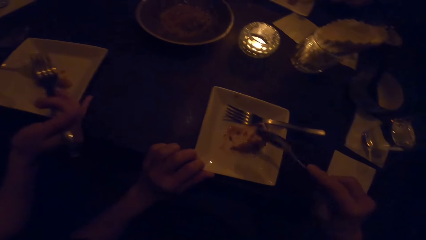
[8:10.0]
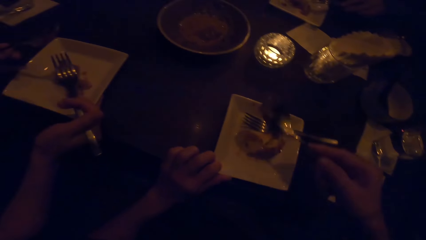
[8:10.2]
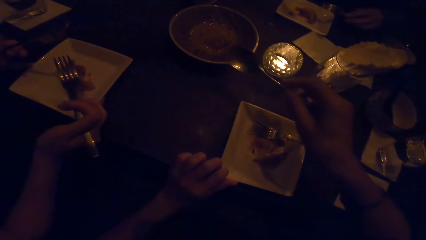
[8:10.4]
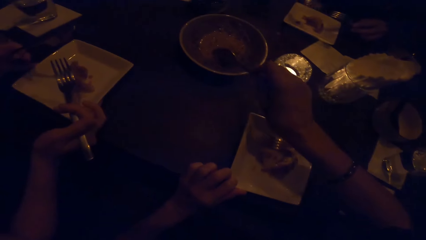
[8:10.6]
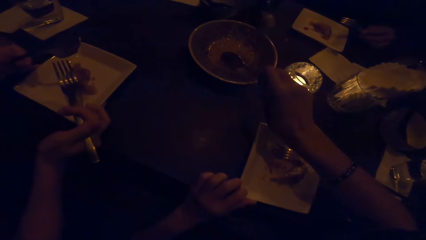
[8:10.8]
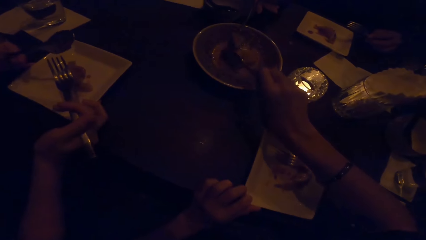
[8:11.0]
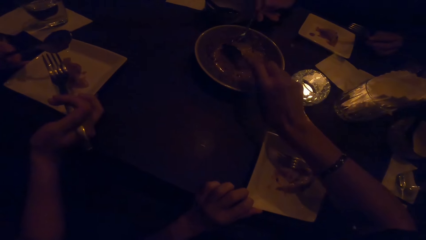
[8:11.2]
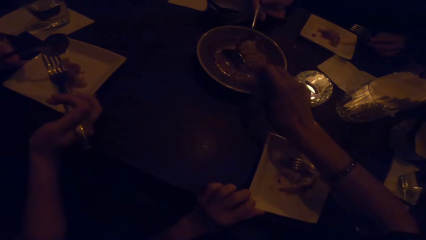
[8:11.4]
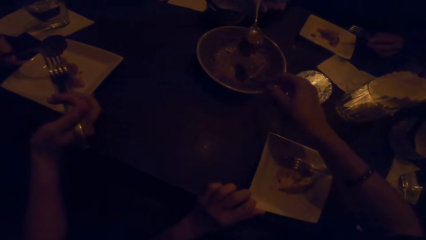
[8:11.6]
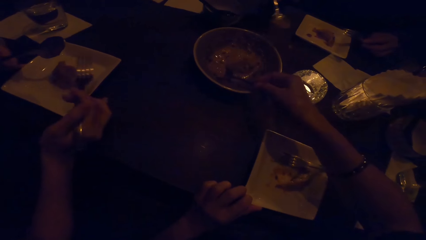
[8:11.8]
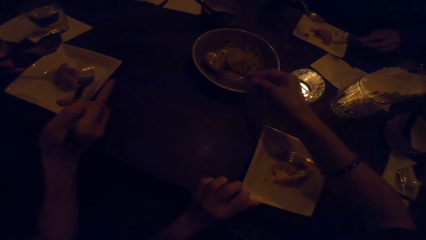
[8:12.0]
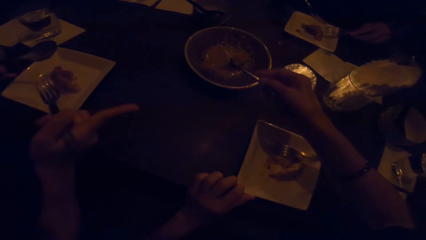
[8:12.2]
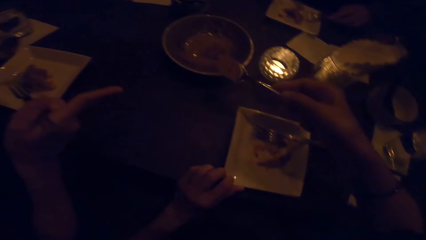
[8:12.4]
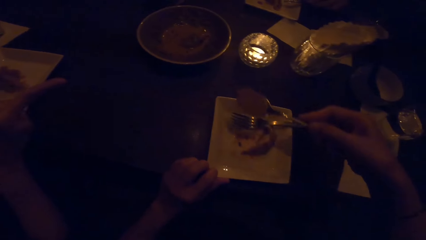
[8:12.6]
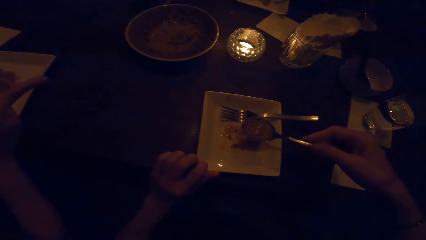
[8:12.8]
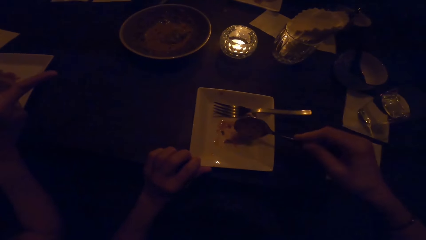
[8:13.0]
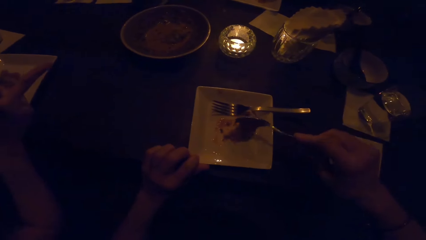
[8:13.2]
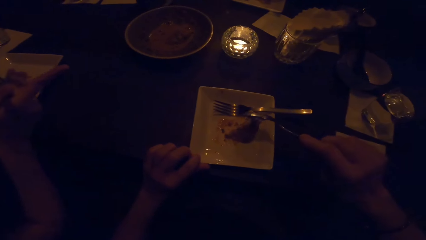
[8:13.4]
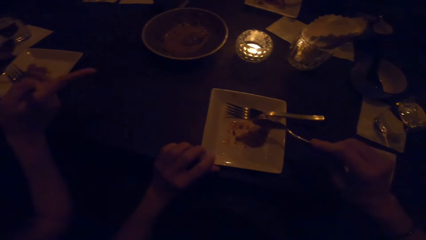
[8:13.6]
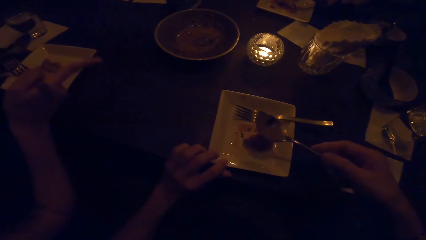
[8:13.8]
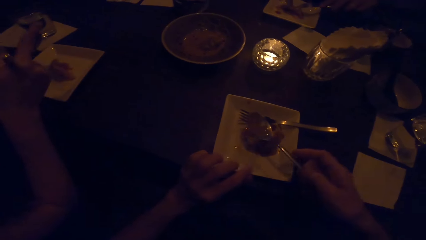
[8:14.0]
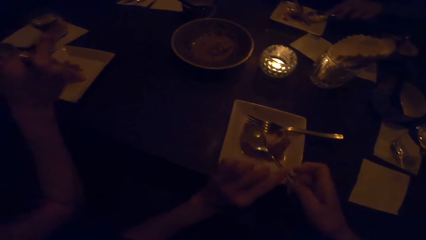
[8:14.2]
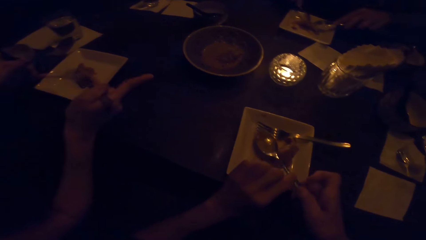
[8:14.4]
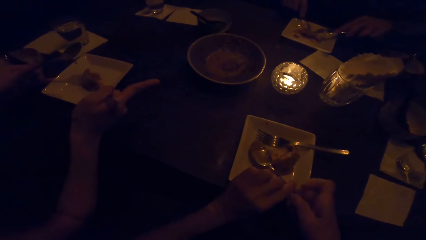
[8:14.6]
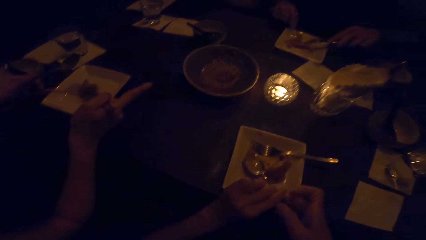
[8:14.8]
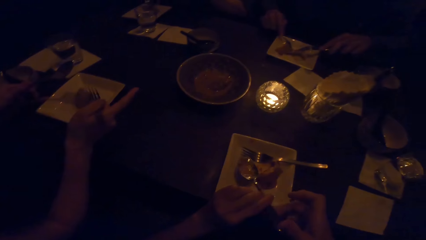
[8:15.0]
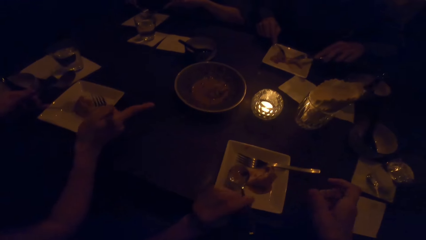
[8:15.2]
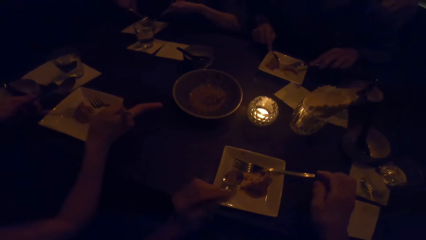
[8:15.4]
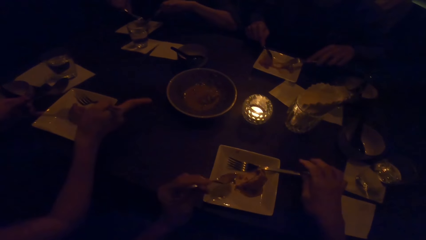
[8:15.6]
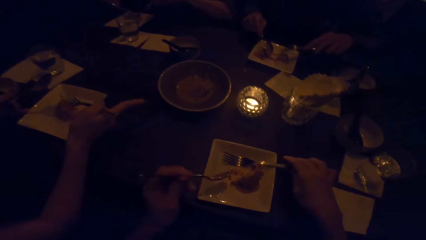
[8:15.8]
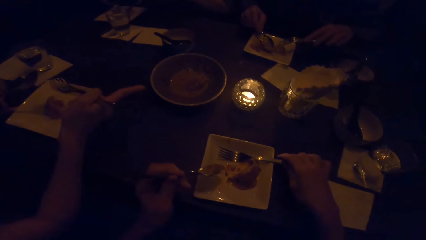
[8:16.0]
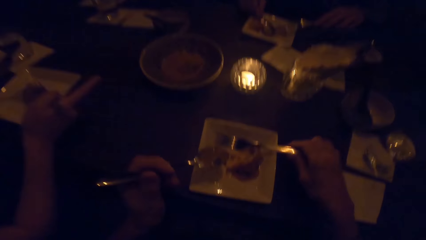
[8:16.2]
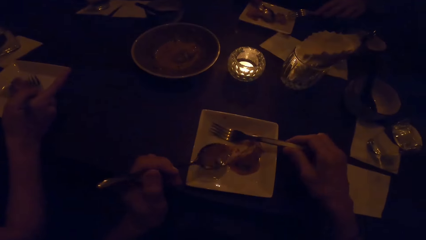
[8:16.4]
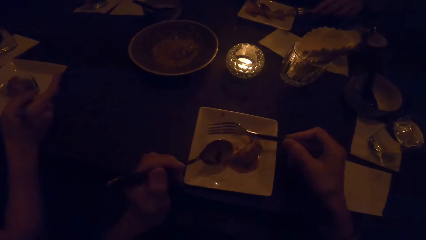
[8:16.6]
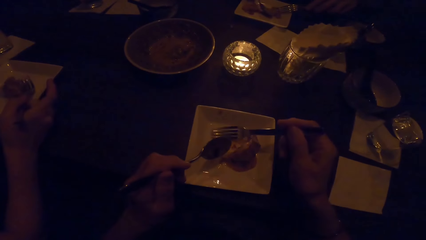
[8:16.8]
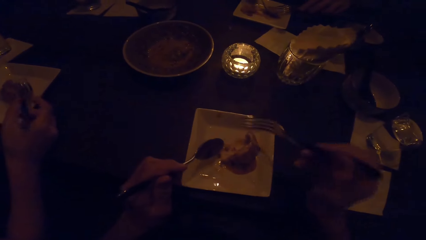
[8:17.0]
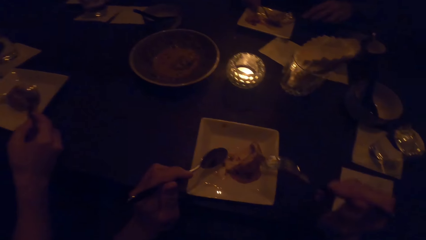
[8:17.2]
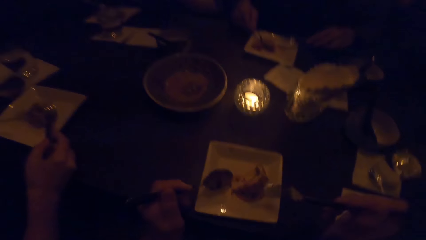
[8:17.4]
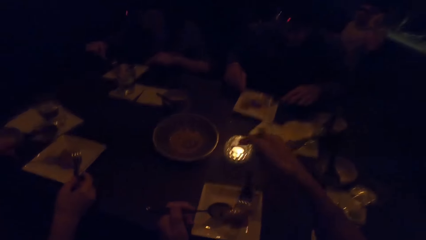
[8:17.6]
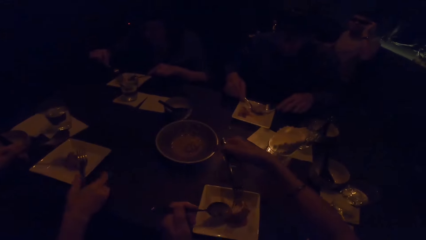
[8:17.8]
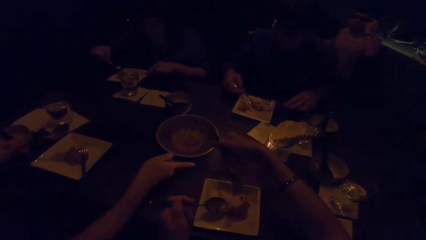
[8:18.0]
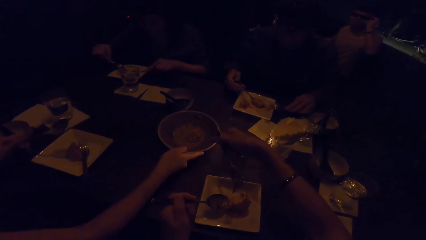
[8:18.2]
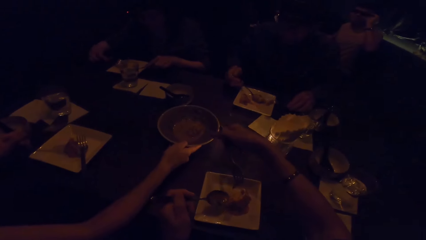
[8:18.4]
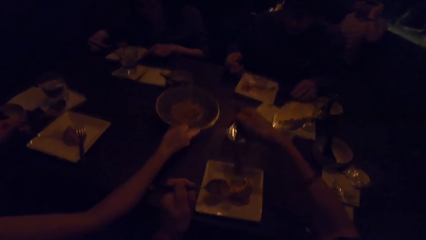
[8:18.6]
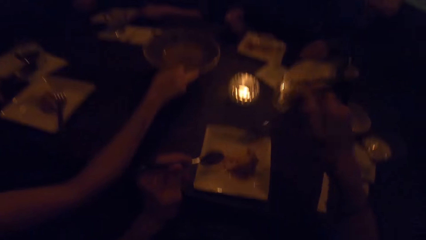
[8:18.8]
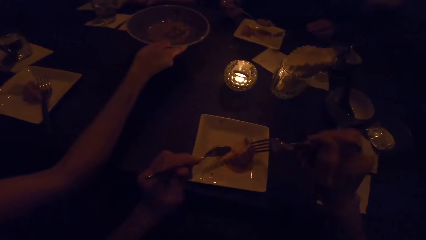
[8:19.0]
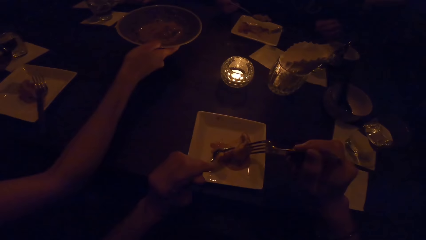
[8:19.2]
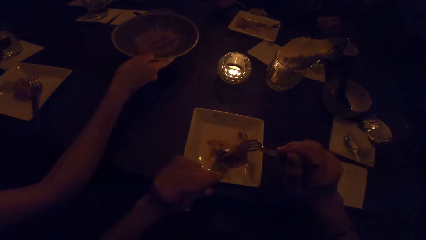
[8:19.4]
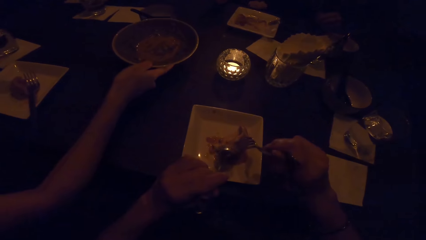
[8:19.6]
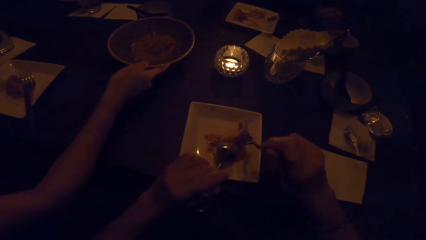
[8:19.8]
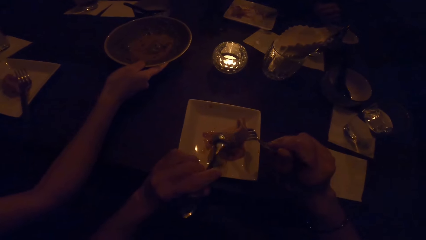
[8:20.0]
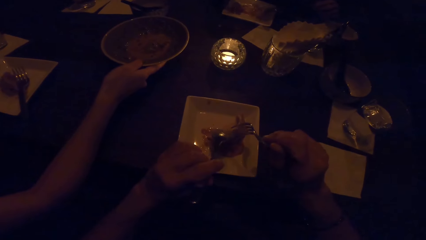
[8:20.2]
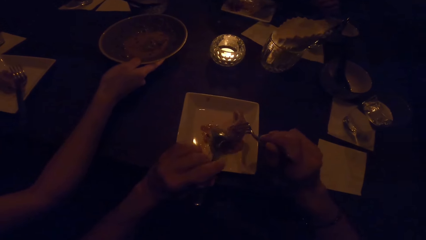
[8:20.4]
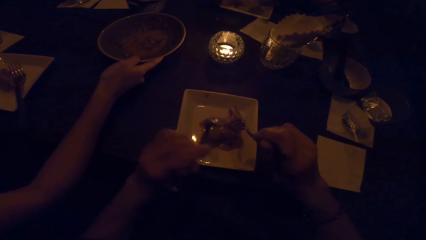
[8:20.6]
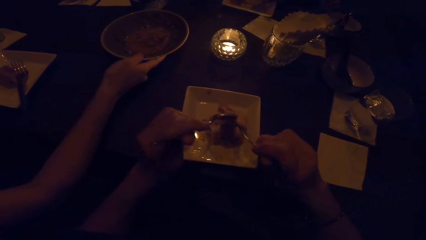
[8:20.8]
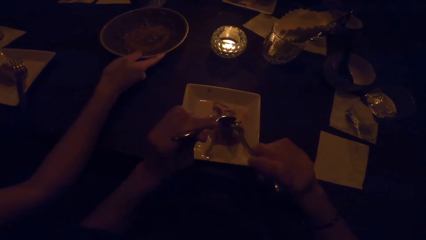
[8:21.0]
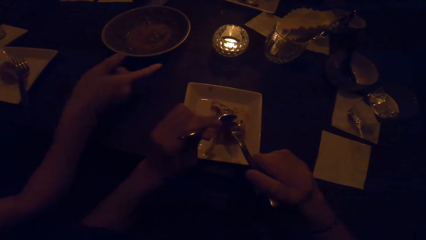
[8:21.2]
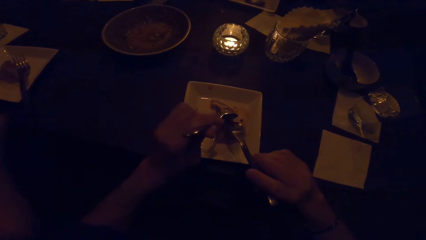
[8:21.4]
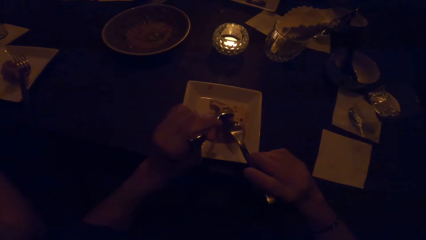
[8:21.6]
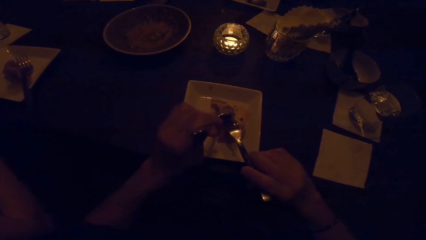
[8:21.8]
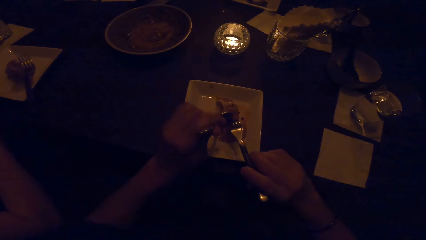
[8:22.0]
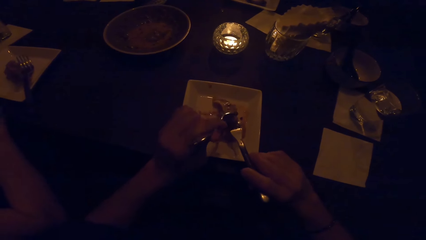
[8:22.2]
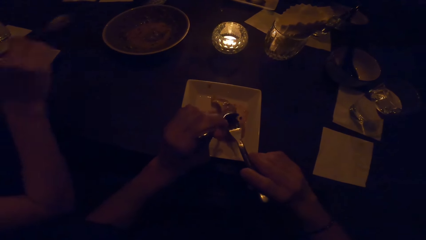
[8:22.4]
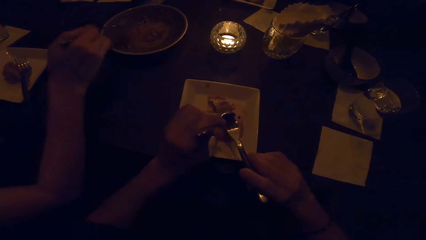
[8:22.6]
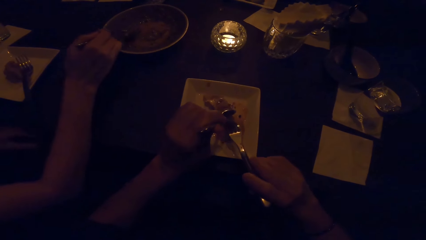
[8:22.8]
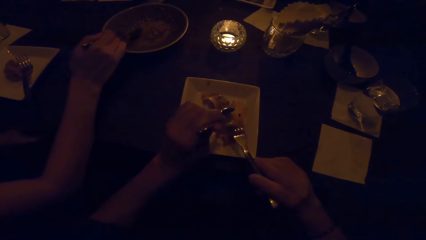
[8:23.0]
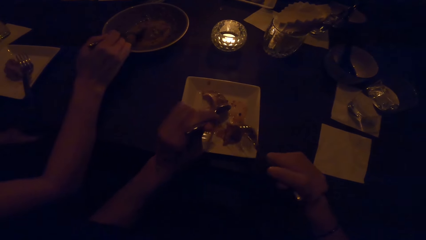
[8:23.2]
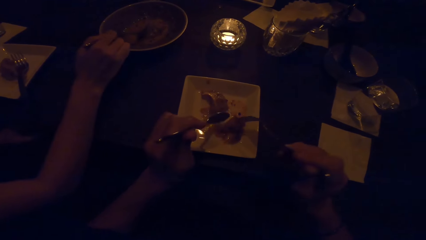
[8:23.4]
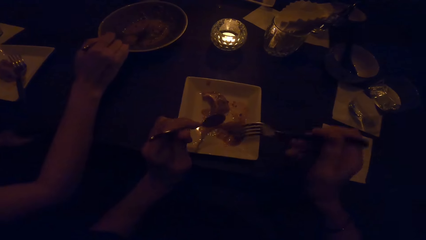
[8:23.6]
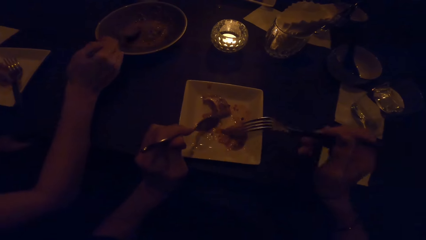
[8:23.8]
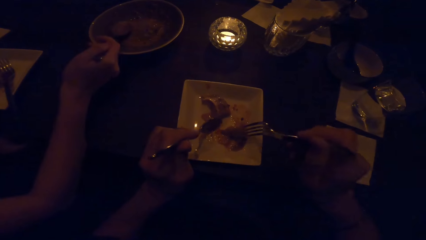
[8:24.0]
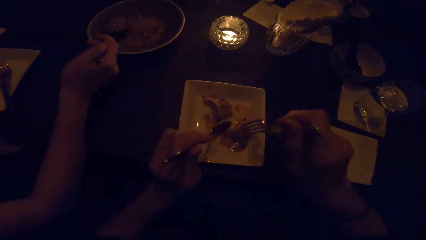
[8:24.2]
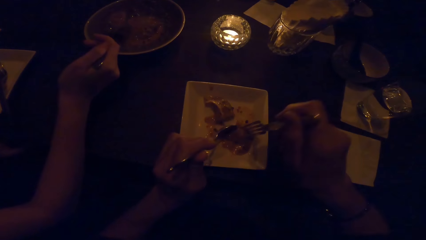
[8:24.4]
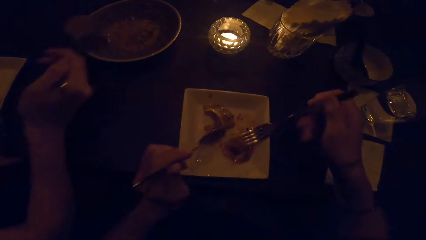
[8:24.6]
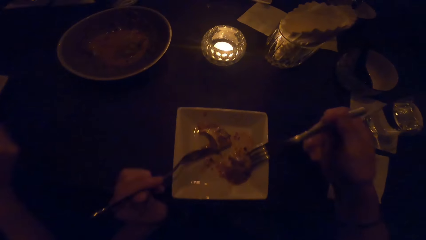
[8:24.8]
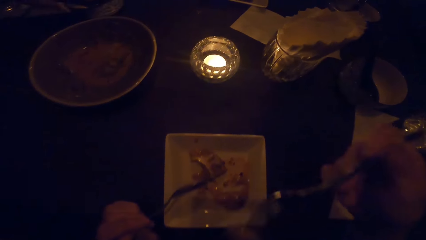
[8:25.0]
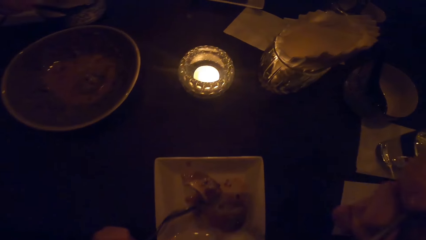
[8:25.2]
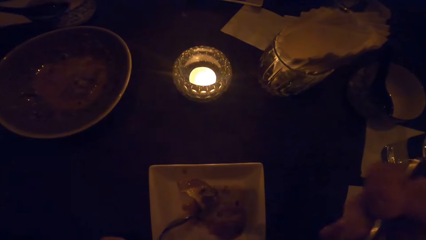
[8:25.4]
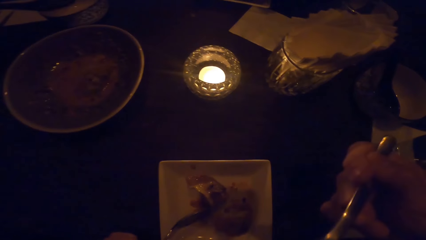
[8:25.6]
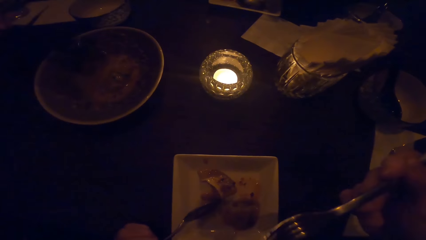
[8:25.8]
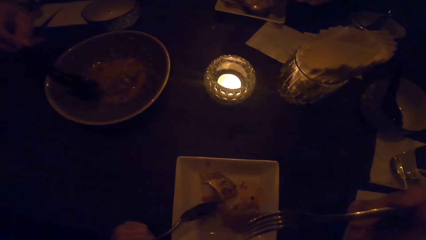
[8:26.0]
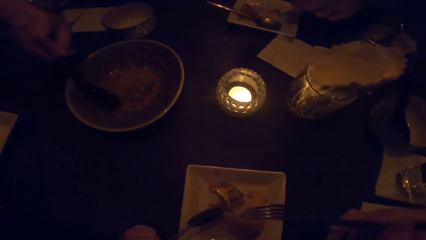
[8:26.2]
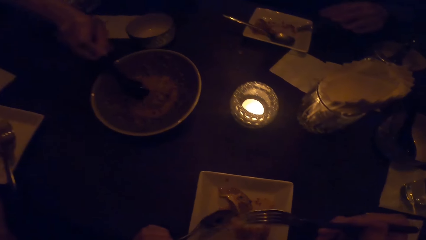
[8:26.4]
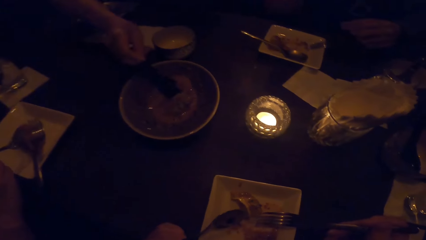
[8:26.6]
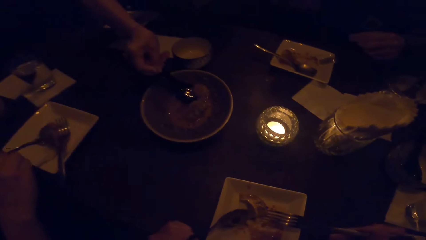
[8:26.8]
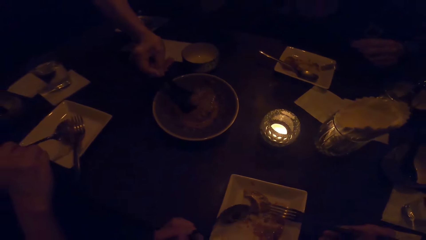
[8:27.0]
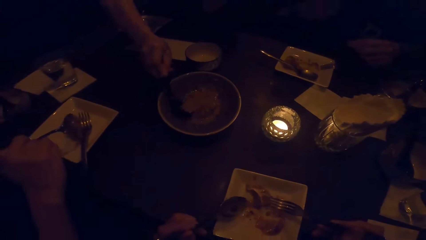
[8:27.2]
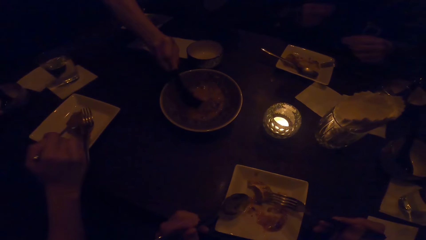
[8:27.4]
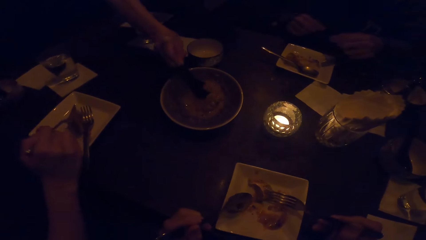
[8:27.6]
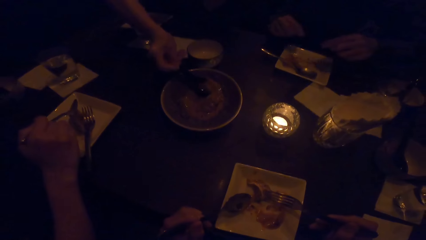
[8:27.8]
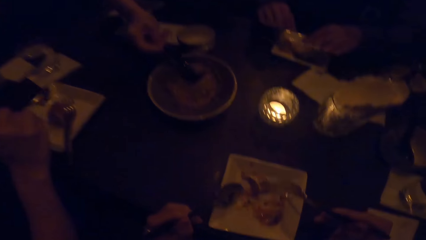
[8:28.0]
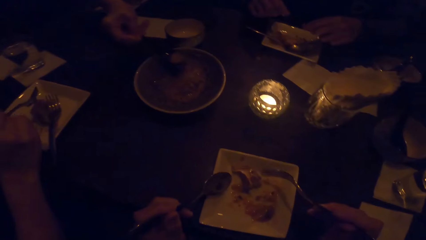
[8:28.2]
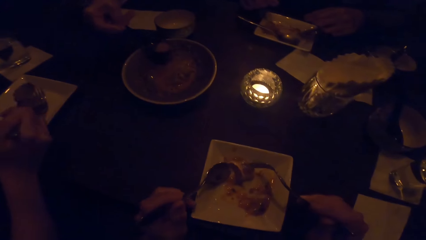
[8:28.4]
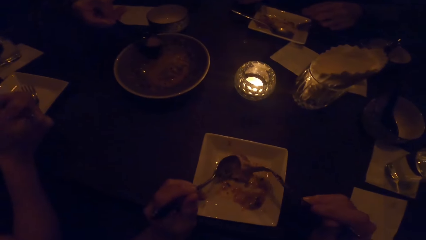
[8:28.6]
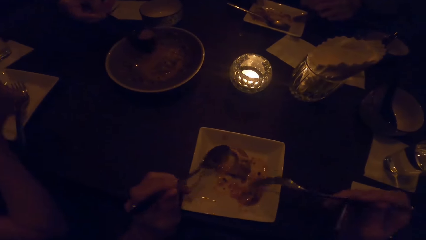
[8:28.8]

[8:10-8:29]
The camera wearer scoops soup on the bowl with a spoon. They pick up a fork and pick up a spoon. A woman lifts a plate and places the plate on the table. The camera wearer pieces meat with the fork. The woman picks soup. The camera wearer eats food with a man, another man and the woman on the table.
